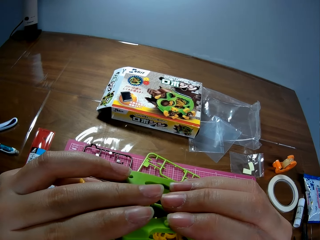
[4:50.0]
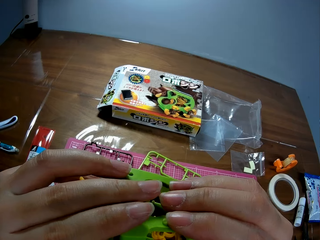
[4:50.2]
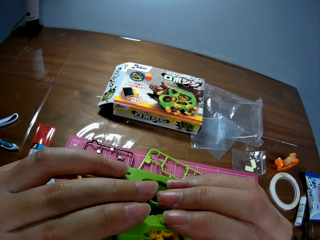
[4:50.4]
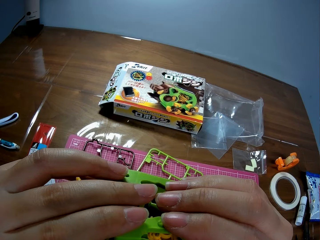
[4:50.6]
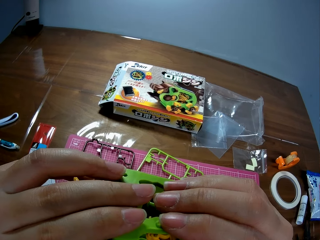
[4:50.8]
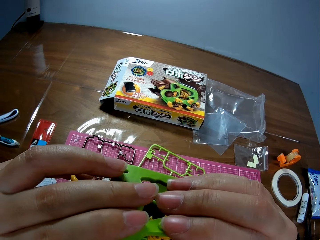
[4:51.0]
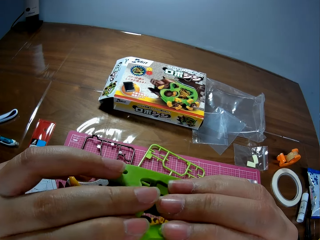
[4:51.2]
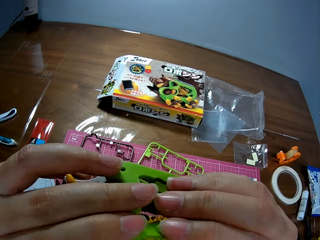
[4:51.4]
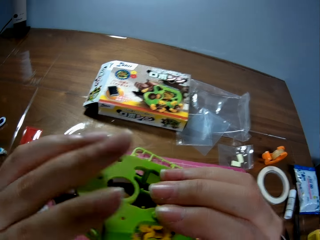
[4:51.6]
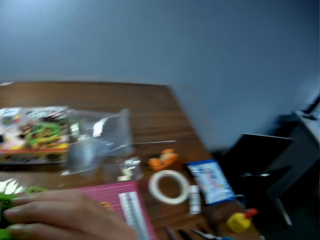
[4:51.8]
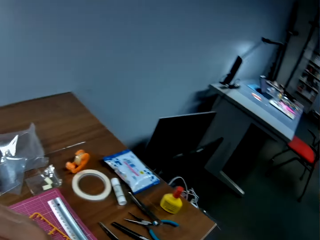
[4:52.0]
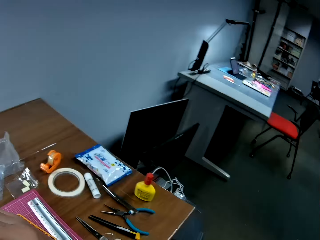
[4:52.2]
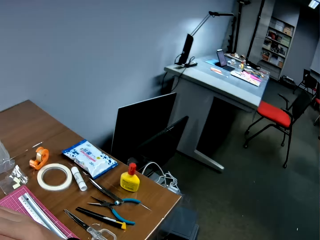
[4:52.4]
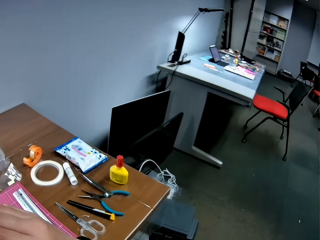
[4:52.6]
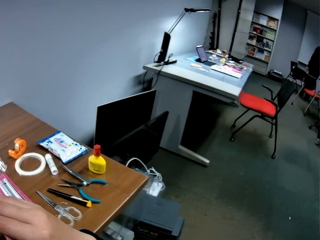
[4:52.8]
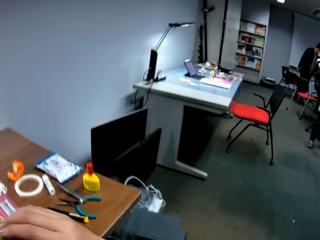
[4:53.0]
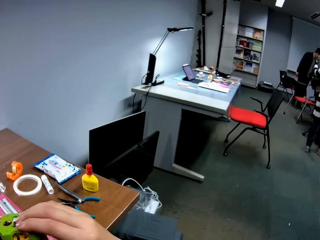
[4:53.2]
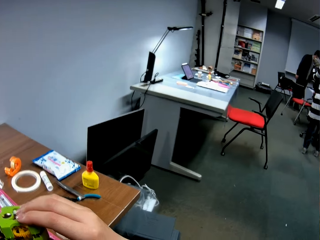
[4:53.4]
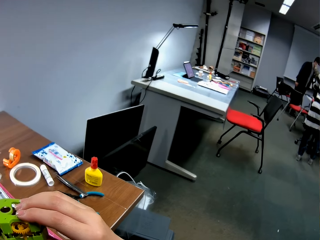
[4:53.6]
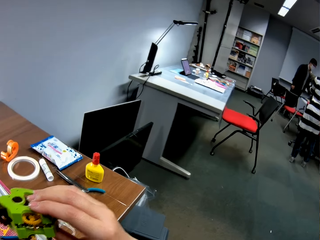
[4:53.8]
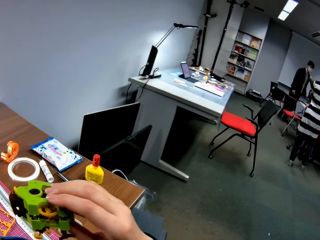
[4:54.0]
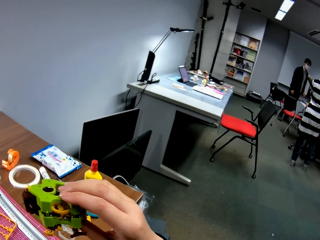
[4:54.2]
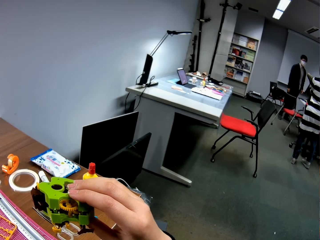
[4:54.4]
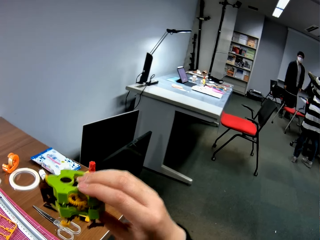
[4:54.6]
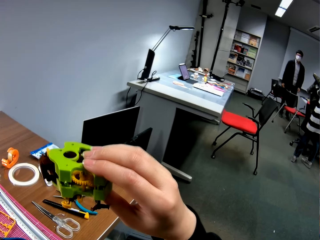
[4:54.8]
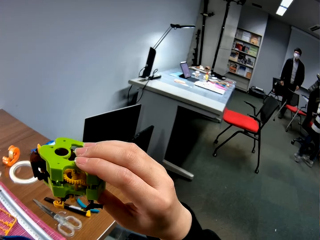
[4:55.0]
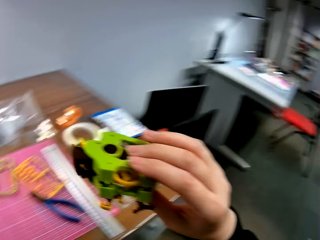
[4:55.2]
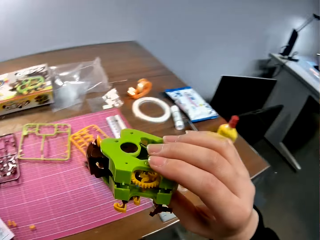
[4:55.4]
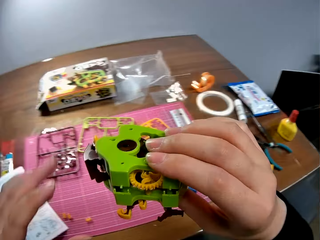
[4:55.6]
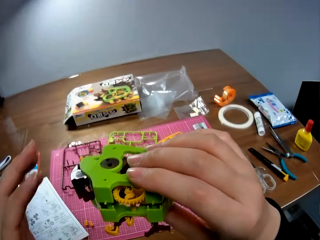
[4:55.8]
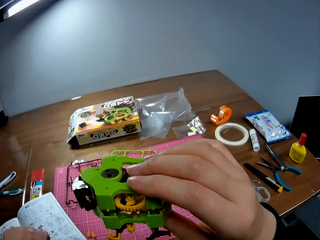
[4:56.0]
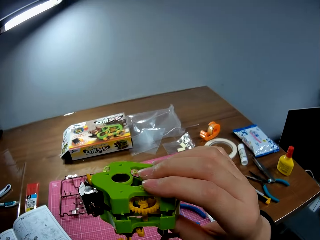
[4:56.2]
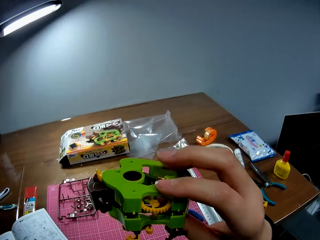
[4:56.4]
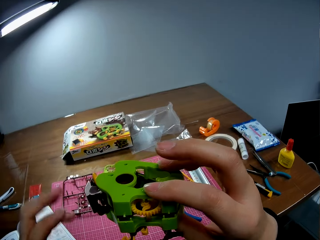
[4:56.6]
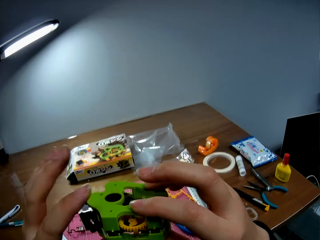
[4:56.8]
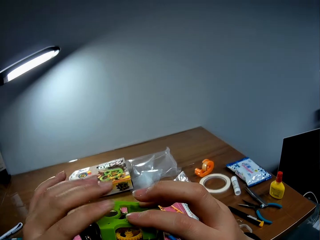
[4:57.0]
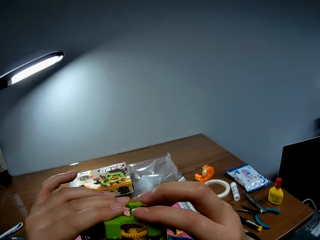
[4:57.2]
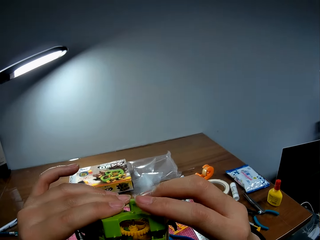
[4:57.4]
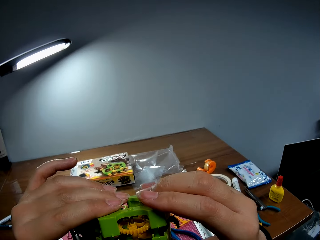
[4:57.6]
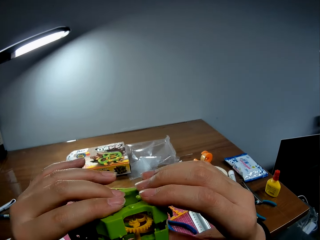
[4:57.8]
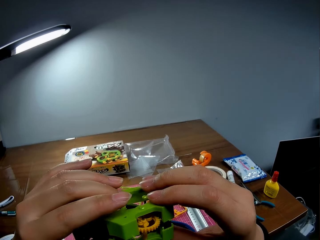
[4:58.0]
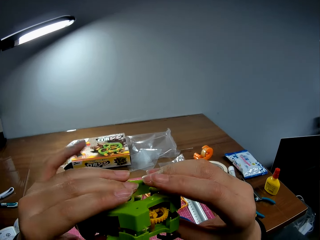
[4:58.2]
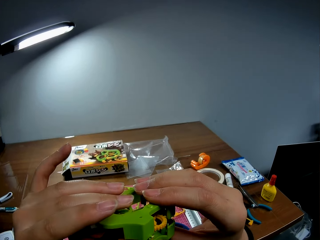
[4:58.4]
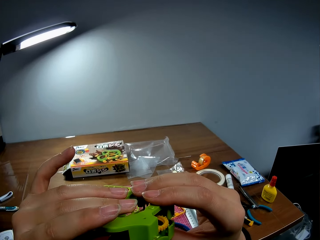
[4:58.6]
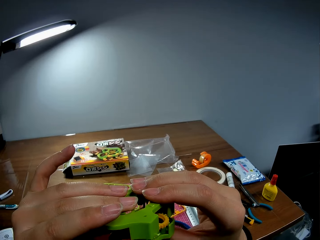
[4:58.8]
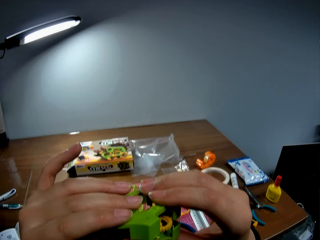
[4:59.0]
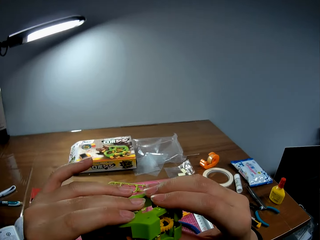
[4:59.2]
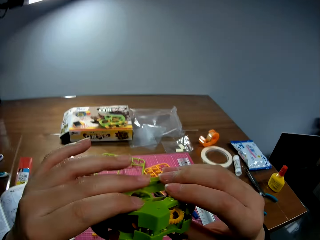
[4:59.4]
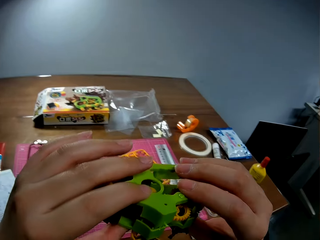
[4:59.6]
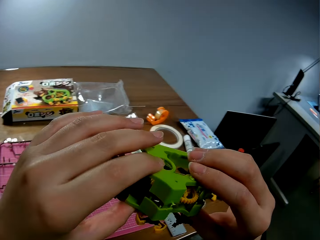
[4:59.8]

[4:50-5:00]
The camera wearer takes her left hand off the craft. She looks towards the right side of the hall. She looks towards the table in front of her. She holds the craft with both hands and checks the craft.

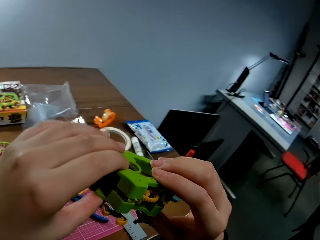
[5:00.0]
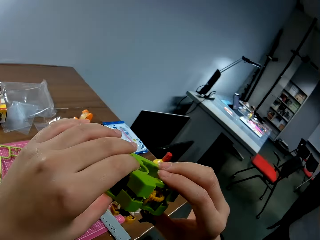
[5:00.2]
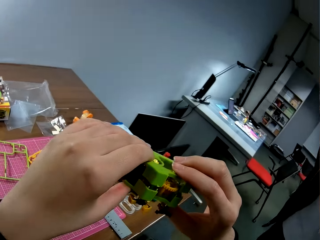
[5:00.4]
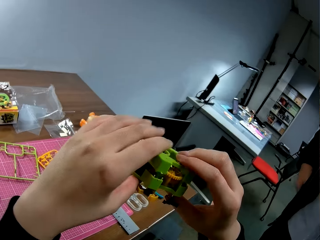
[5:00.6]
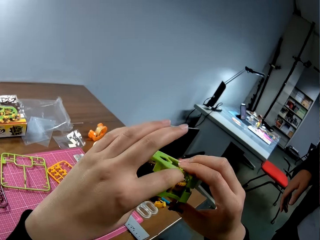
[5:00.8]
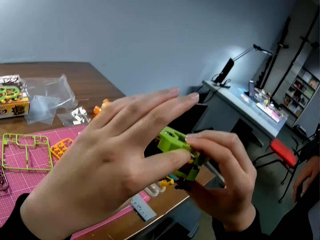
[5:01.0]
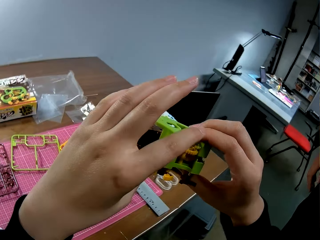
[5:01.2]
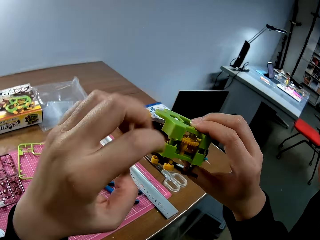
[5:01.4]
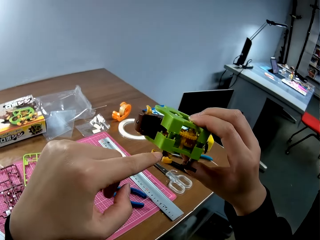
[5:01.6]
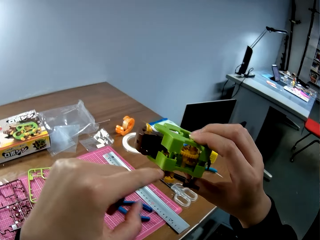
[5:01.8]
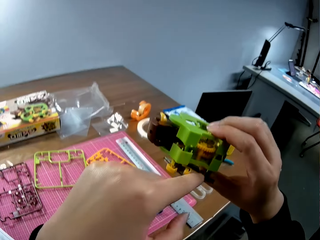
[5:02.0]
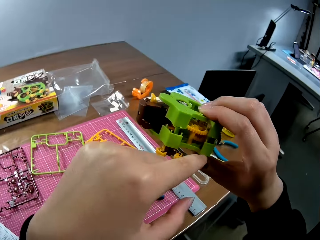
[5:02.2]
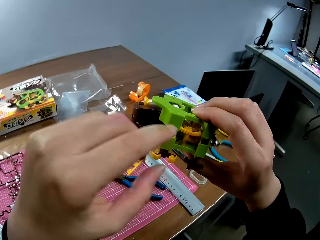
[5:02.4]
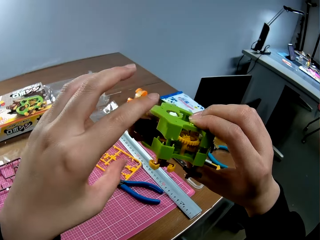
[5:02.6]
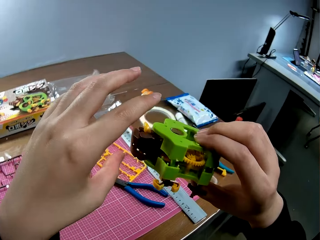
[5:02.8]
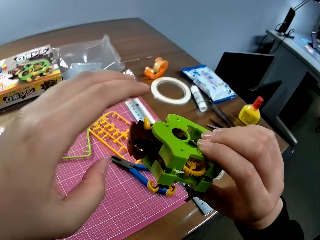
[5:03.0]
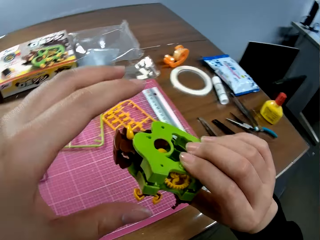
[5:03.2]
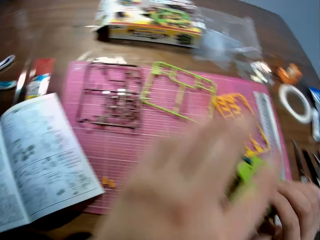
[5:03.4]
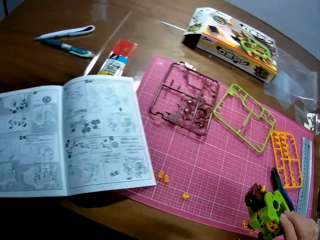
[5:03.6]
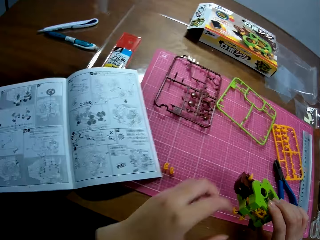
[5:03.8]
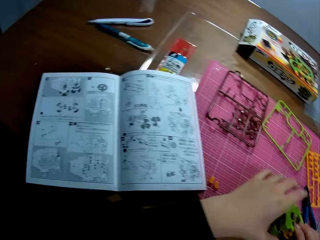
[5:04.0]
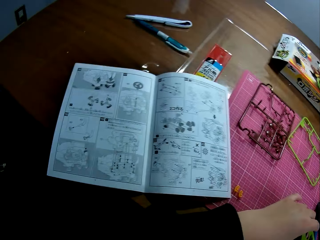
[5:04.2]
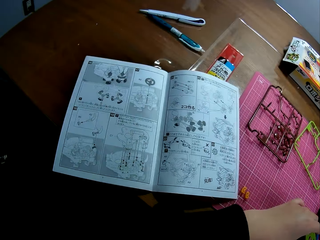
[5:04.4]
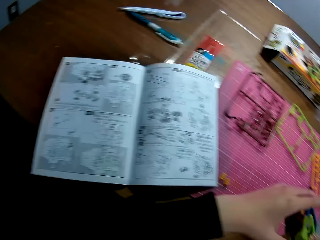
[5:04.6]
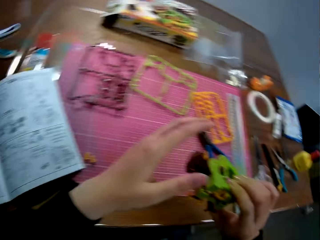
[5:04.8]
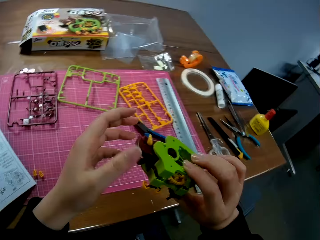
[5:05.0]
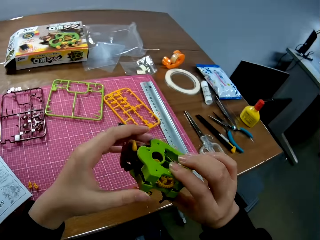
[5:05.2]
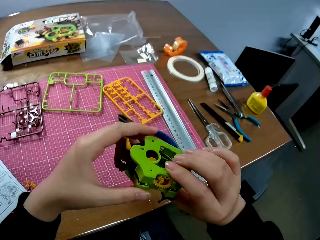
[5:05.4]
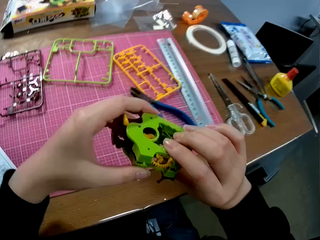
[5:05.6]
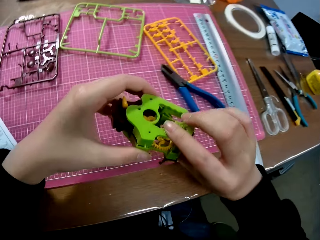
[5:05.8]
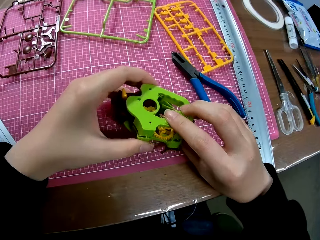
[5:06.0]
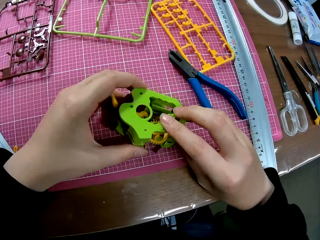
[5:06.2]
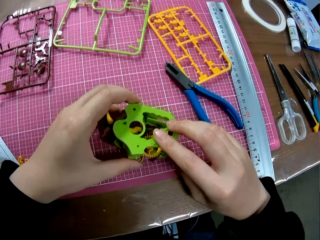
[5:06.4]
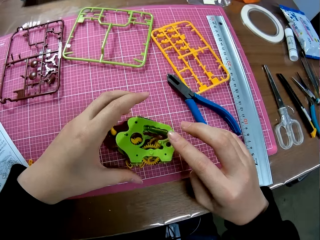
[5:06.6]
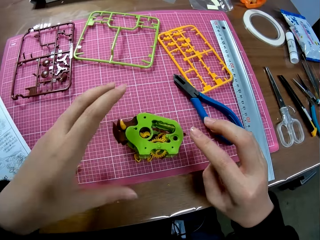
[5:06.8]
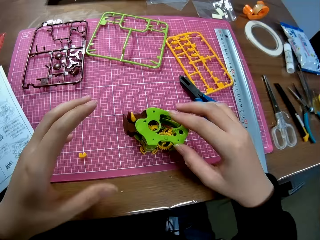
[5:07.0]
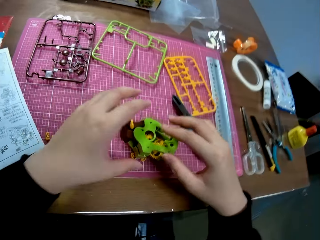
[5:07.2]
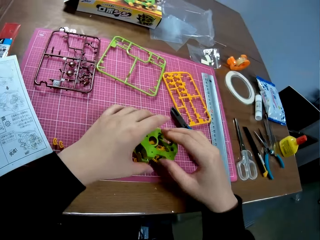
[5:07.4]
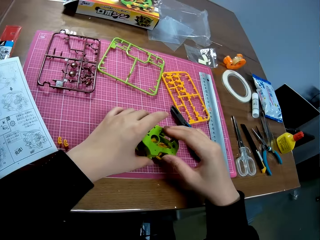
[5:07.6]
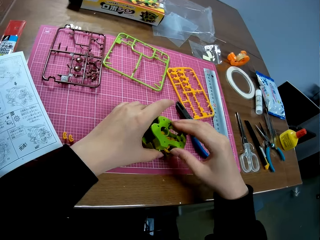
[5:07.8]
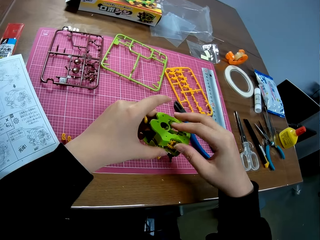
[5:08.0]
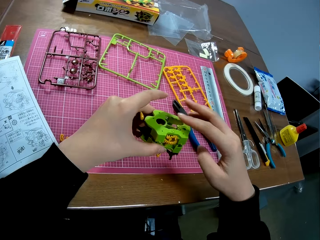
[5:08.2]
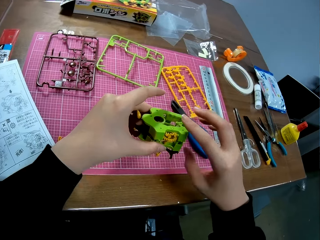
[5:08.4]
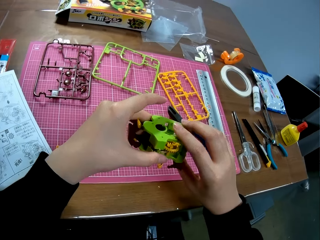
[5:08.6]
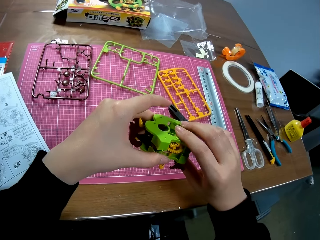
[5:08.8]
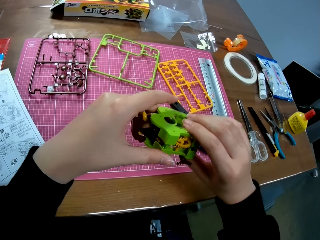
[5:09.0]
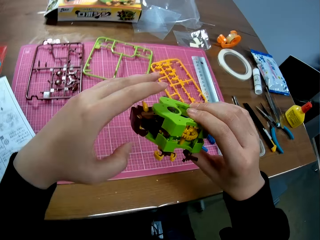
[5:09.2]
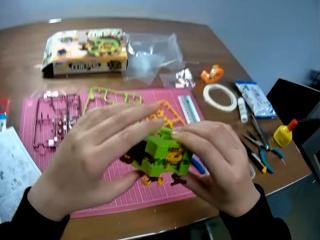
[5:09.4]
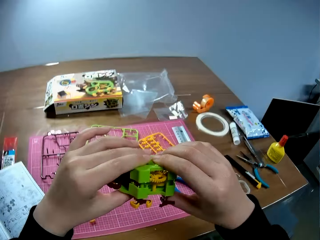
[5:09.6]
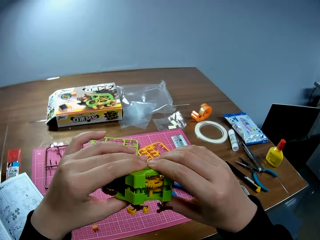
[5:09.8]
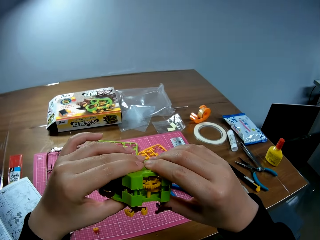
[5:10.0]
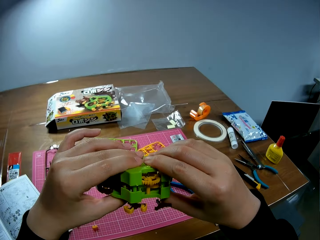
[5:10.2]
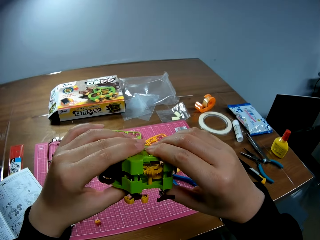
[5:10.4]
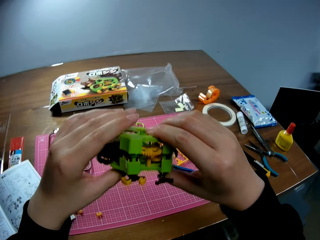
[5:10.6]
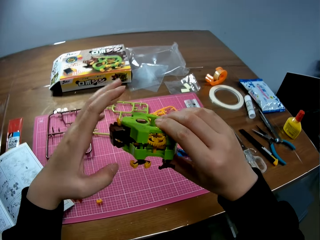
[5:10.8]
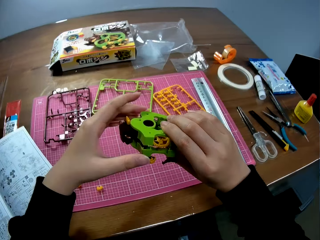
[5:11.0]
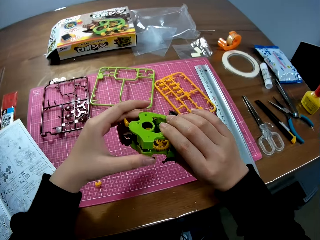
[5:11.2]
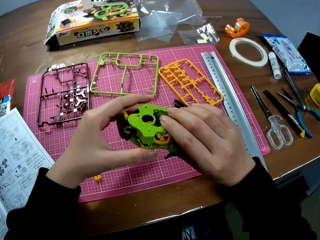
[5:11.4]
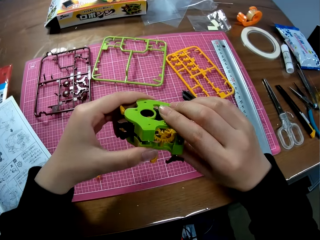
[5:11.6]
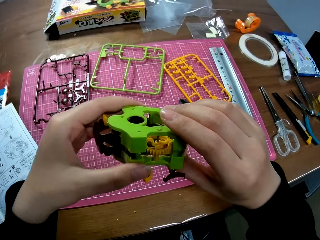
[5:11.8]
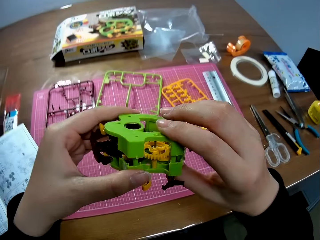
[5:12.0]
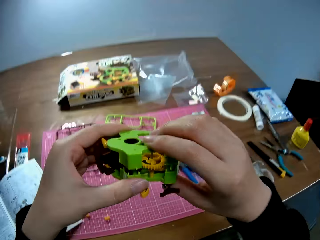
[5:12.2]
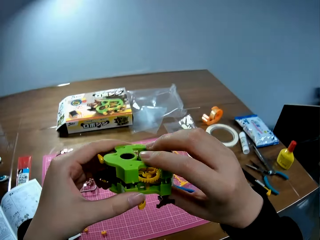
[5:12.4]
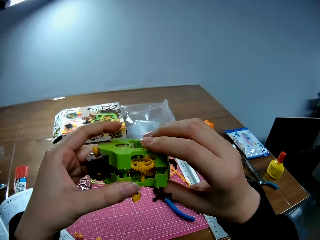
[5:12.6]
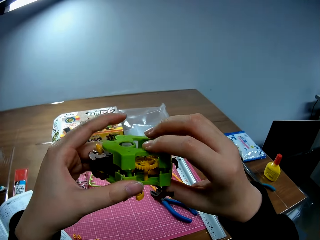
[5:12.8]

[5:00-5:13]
The camera wearer interacts with a man in the hall. She points at some parts of the craft with her left hand. She lowers the craft to the table. She looks at the manual. She drops the craft on a cutting mat on the table. She picks up the craft on the cutting mat on the table. She checks the craft.
